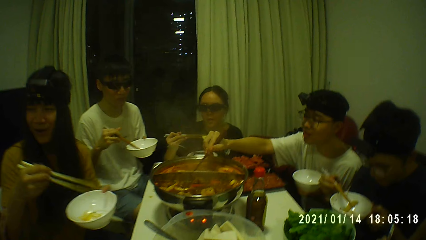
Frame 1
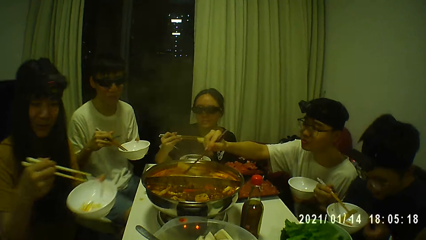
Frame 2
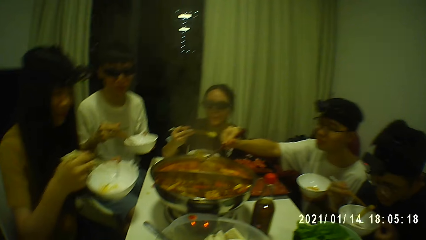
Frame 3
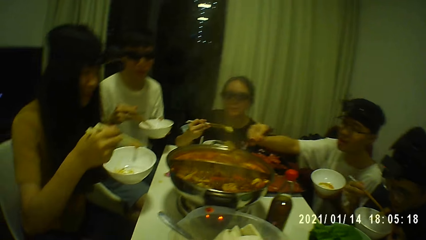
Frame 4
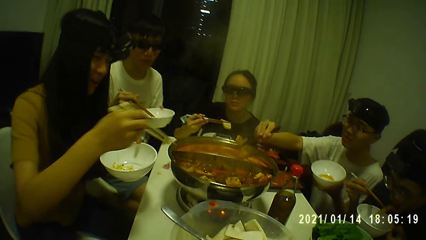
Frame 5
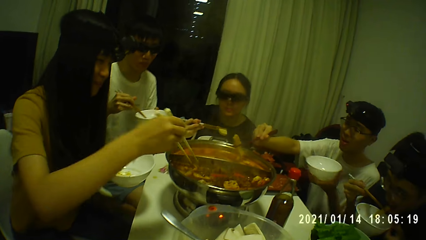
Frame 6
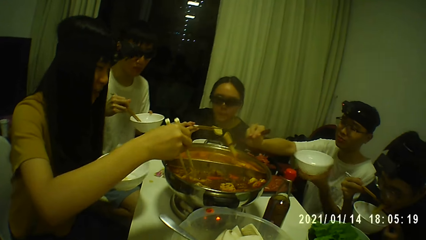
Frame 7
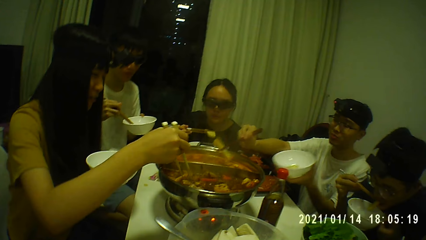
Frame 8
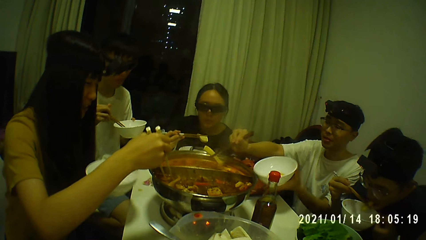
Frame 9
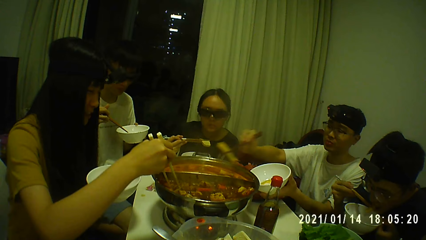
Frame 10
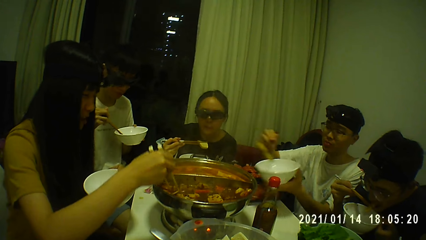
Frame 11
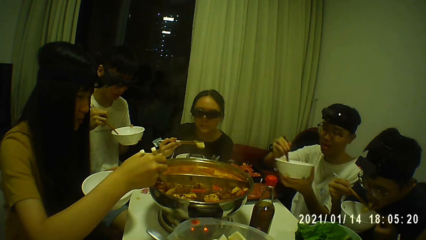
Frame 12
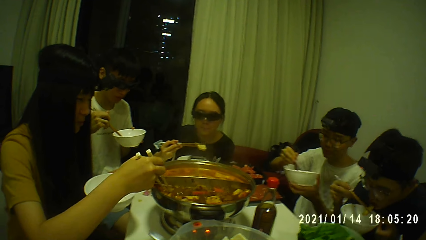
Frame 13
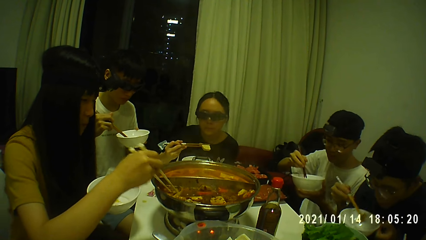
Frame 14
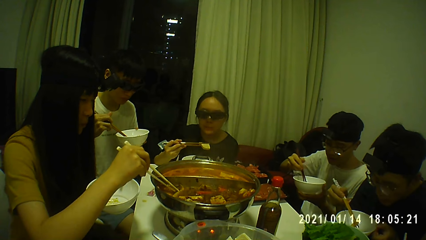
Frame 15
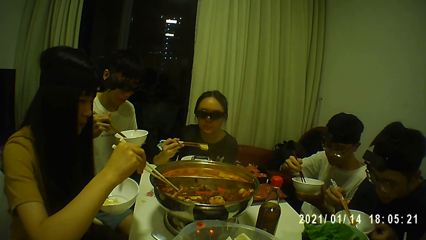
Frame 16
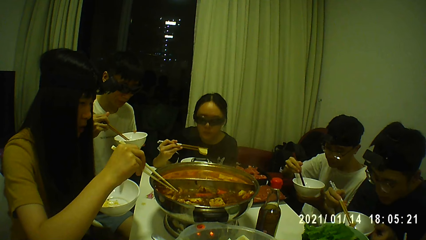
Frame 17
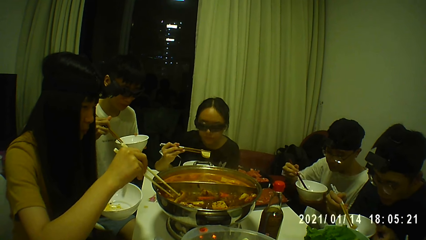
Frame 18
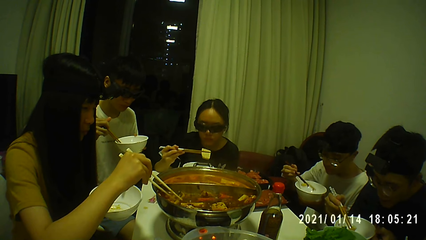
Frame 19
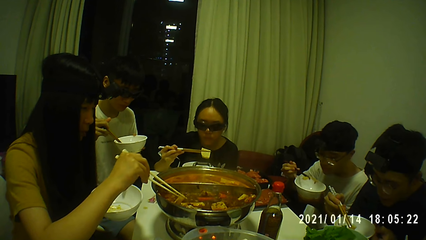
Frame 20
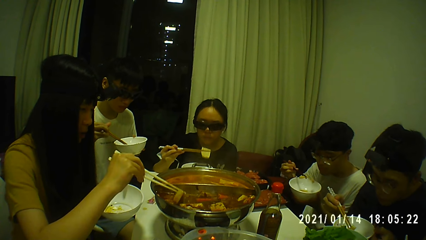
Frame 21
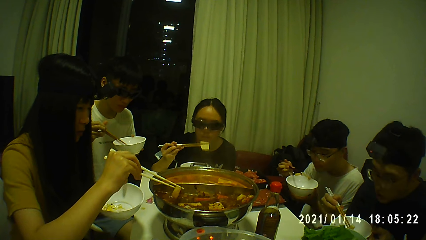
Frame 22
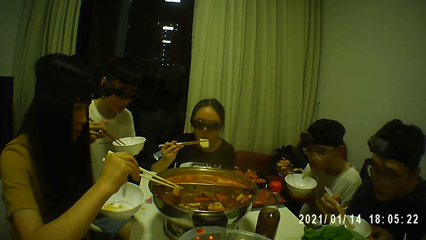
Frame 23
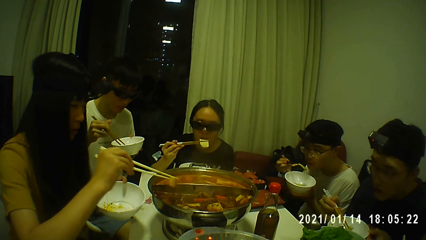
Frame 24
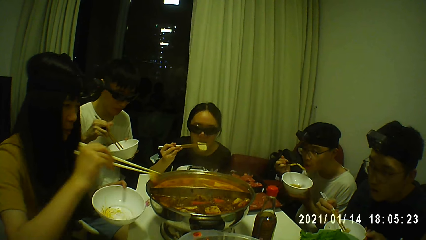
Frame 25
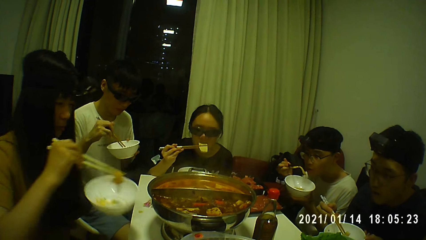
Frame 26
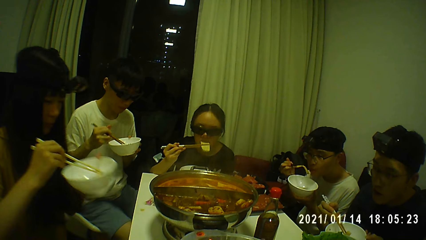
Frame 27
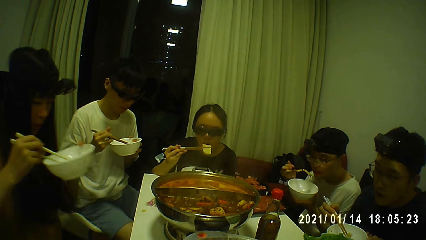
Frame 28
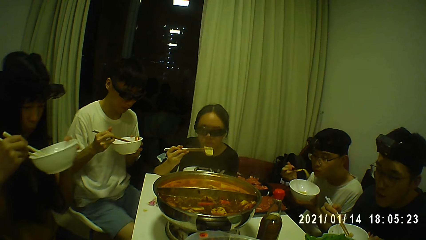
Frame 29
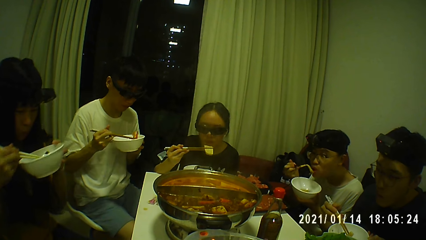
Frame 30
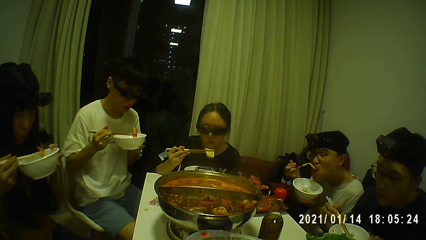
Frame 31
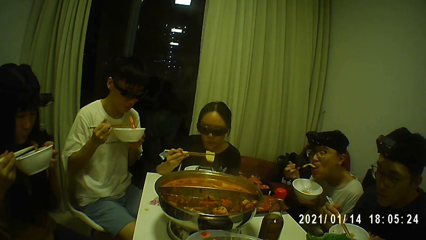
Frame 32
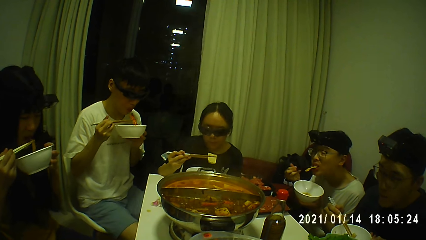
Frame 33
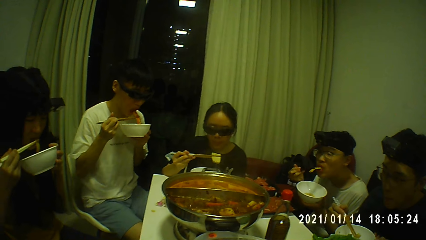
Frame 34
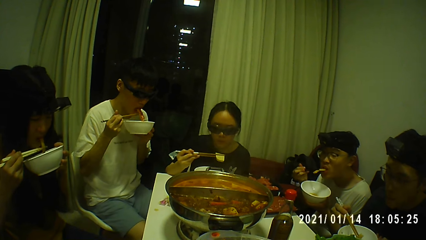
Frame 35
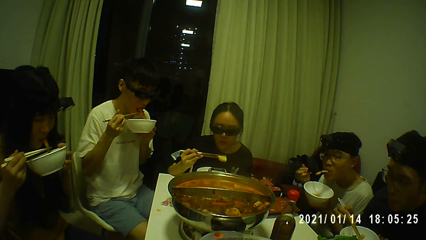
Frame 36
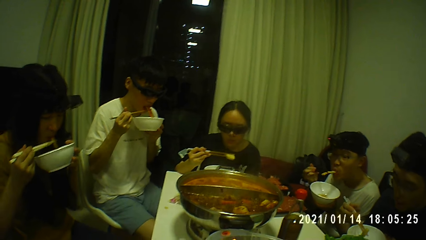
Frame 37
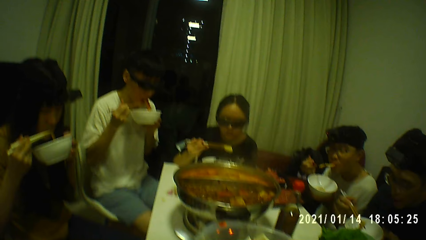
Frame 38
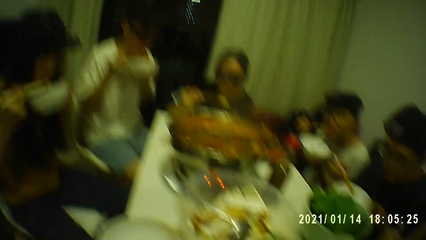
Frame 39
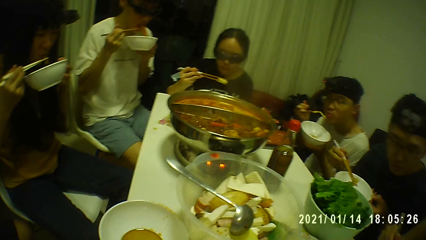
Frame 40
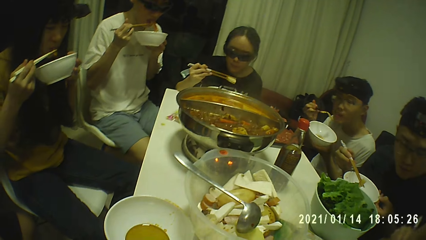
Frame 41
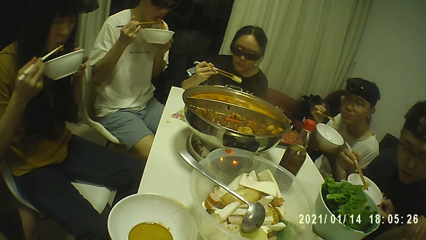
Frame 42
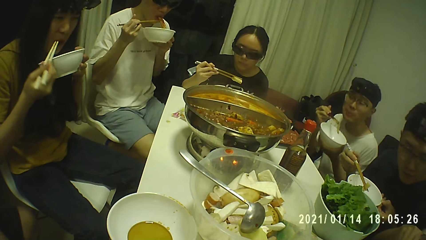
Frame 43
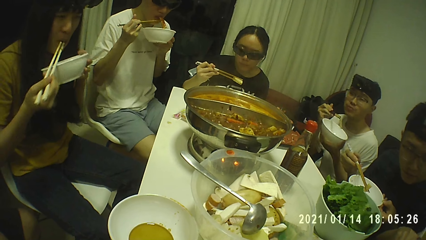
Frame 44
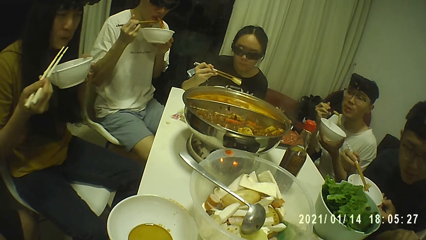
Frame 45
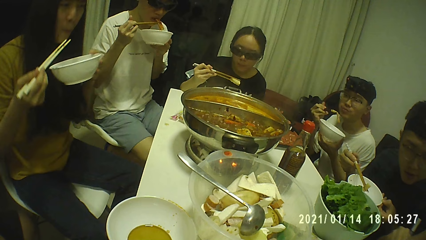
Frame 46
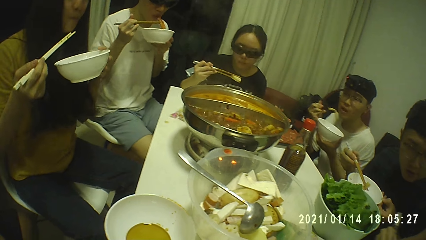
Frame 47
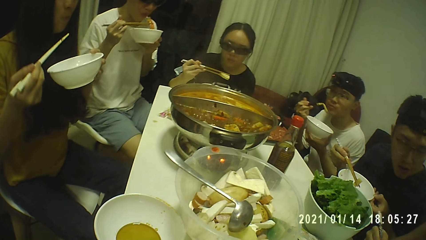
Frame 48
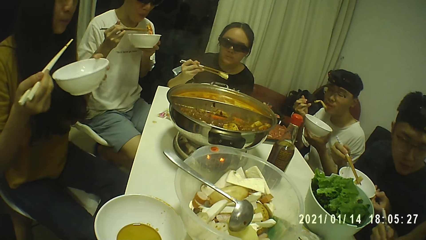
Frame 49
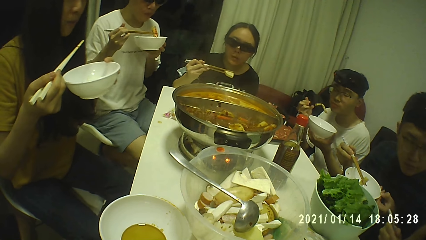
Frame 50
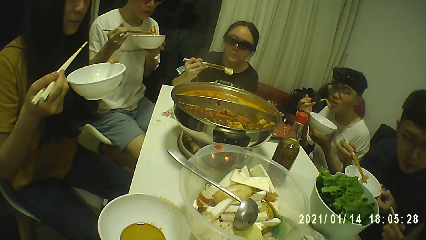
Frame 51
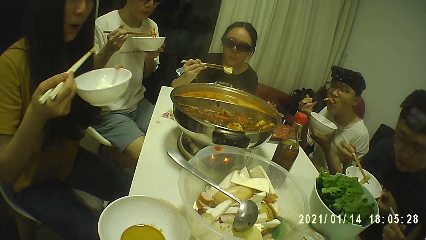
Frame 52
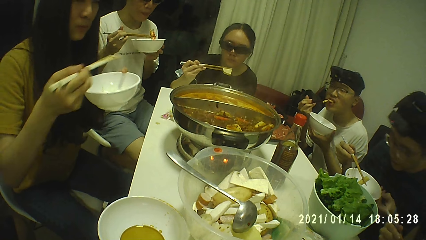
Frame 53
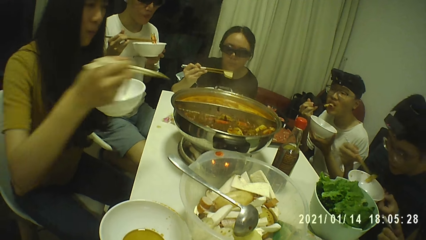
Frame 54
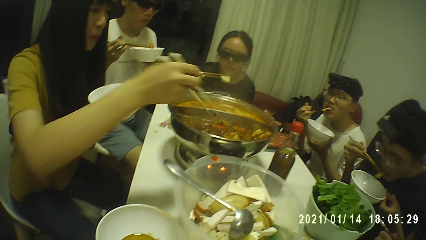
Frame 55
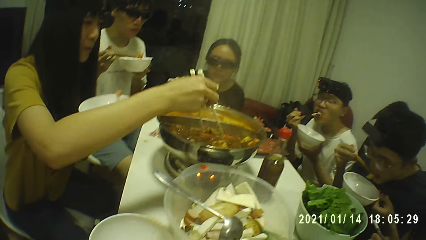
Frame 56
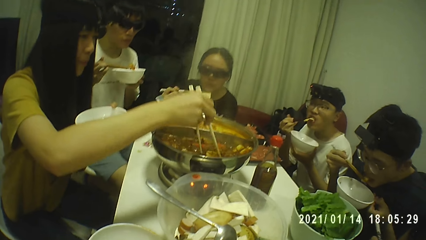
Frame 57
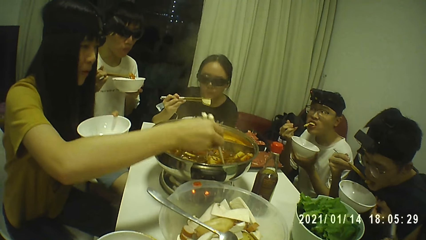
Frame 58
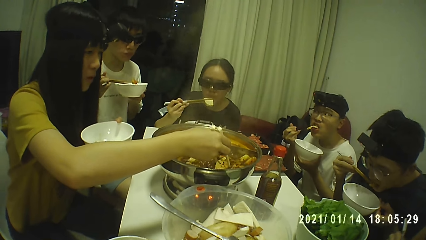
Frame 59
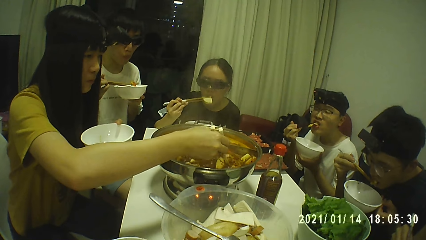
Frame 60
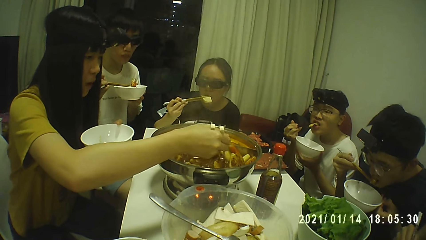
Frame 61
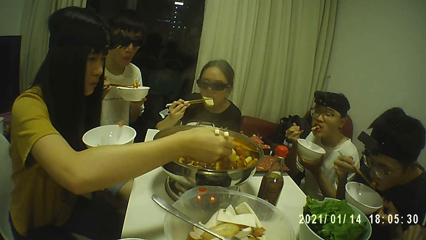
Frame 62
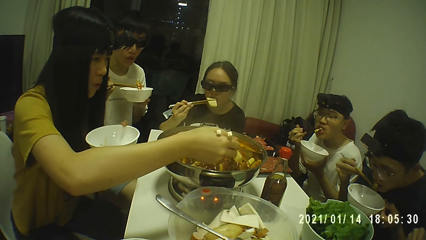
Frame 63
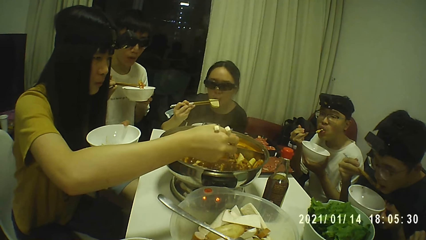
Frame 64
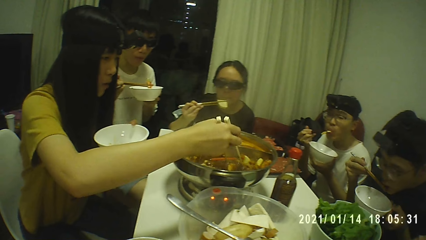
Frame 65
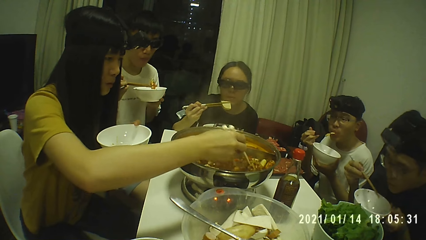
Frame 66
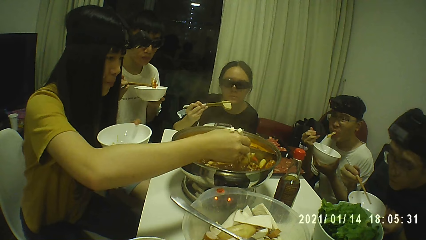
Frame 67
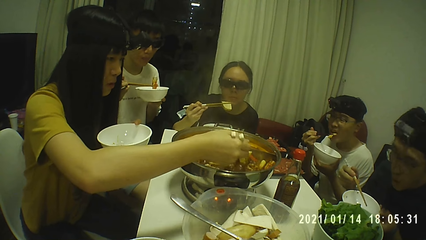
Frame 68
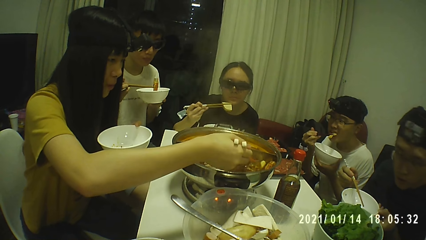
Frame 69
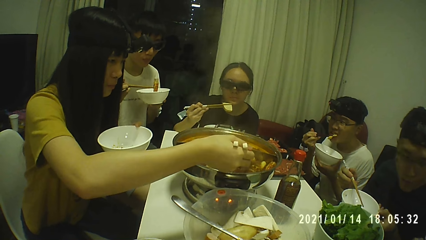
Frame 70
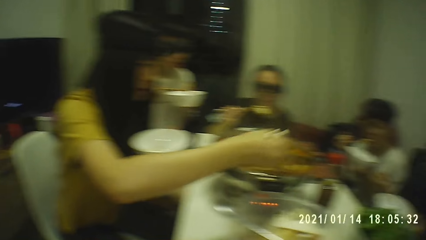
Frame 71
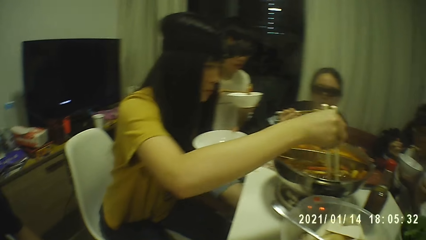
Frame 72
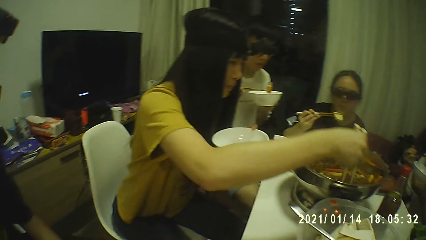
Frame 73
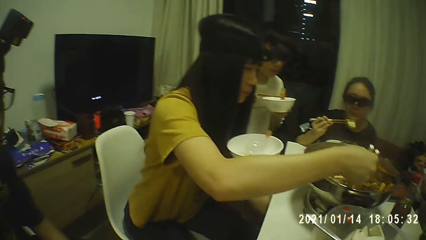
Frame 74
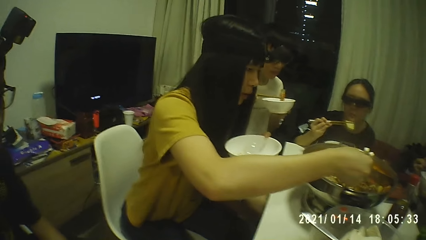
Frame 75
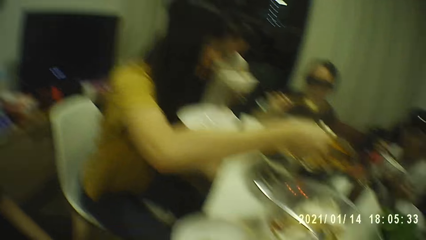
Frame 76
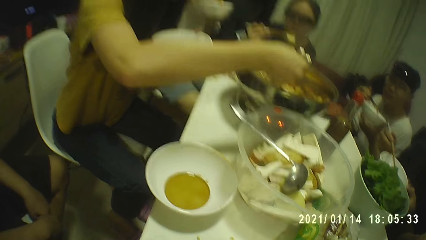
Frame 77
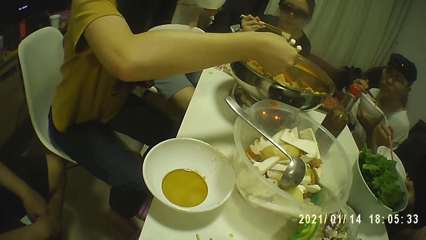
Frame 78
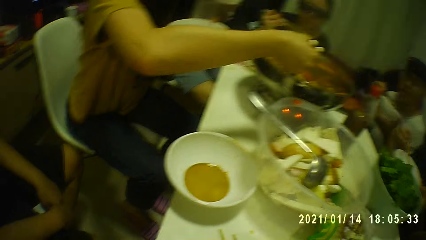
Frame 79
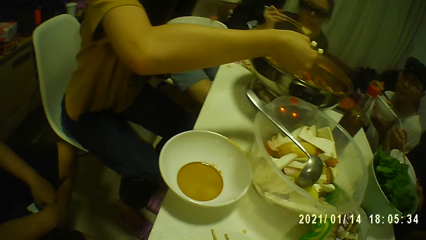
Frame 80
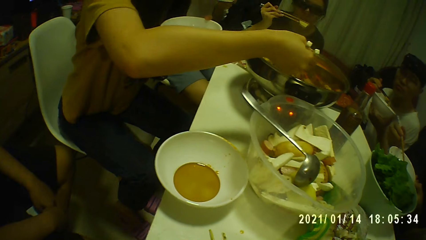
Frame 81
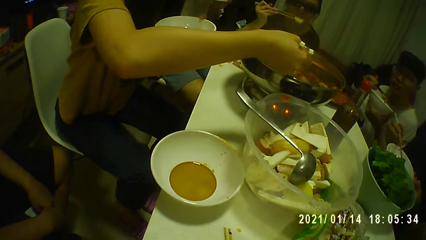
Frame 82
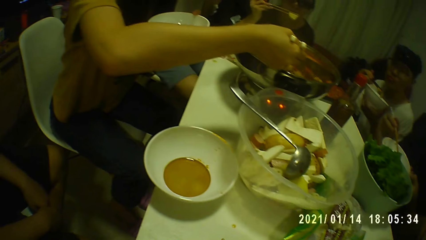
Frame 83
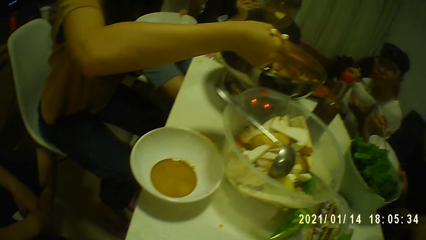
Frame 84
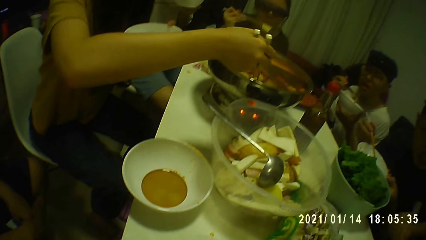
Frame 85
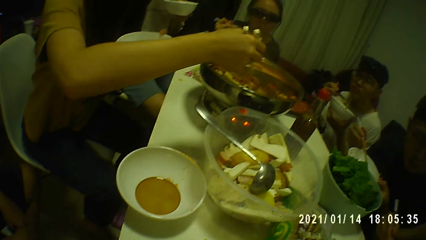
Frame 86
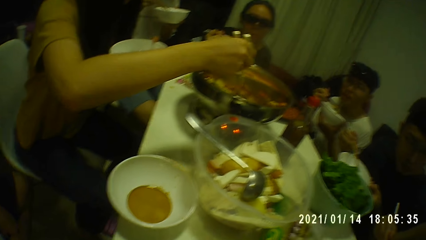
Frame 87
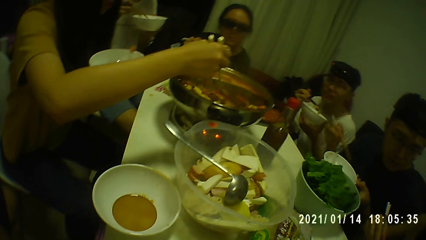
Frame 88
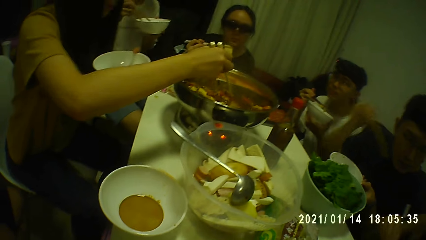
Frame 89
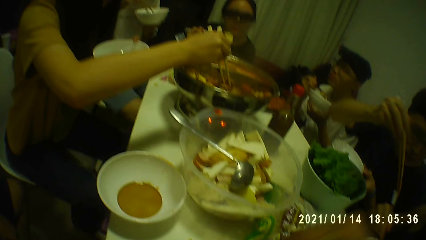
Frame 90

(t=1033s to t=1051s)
A man takes a piece of beef from the pot with the chopsticks in his right hand. Another man eats the piece of beef with the chopsticks in his right hand. The first man drops the piece of beef in the soup bowl with the chopsticks in his right hand. The first man picks the piece of beef from the soup bowl with the chopsticks in his right hand. A woman picks a piece of beef from the pot with the chopsticks in her right hand. The first man eats the piece of beef with the chopsticks in his right hand. The woman drops the piece of beef in the soup bowl with the chopsticks in her right hand. A third man picks the piece of hotdog from the soup bowl with the chopsticks in his right hand. The woman picks the piece of beef from the soup bowl with the chopsticks in her right hand. The woman eats the piece of beef with the chopsticks in her right hand. The third man eats the piece of hotdog with the chopsticks in his right hand.
